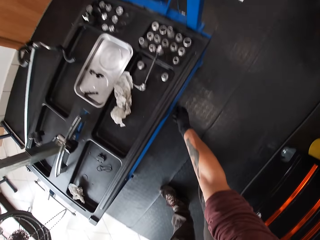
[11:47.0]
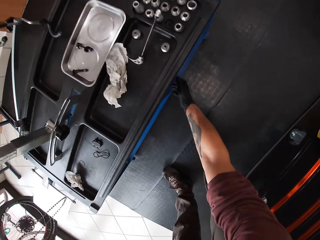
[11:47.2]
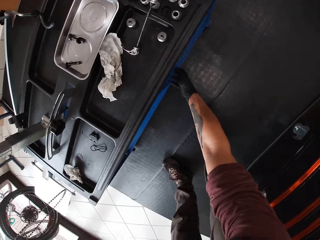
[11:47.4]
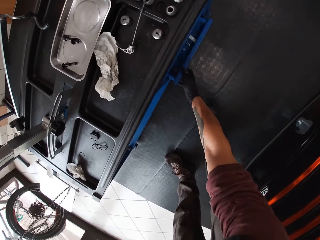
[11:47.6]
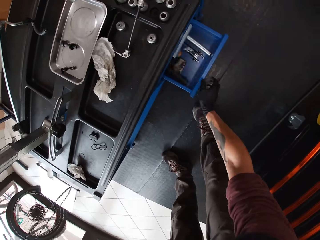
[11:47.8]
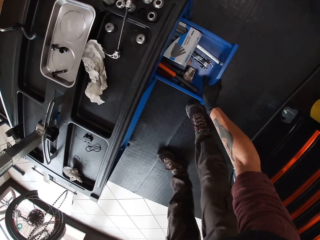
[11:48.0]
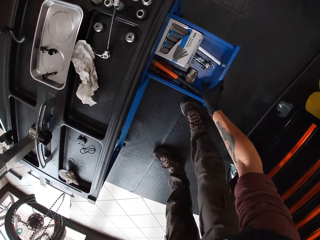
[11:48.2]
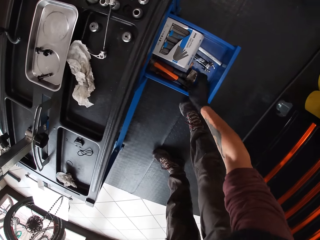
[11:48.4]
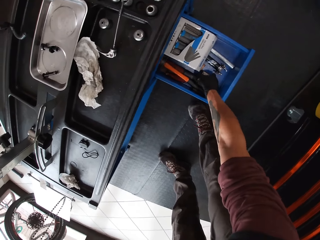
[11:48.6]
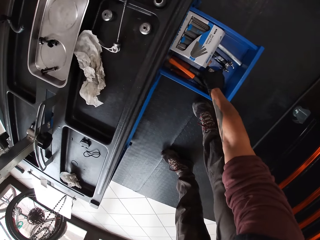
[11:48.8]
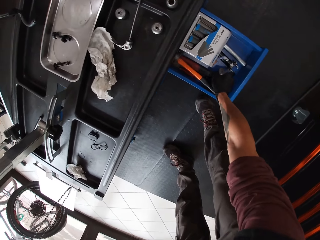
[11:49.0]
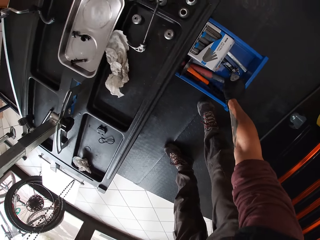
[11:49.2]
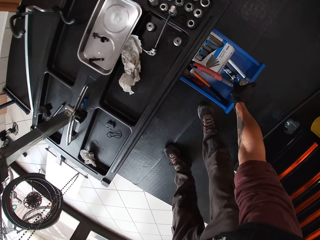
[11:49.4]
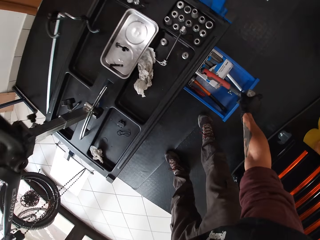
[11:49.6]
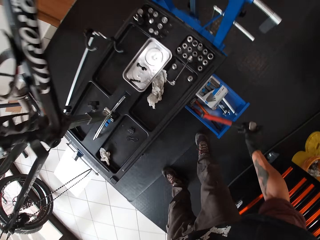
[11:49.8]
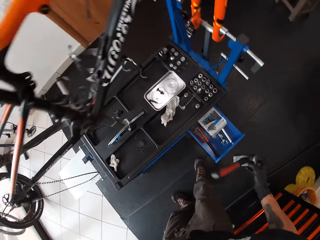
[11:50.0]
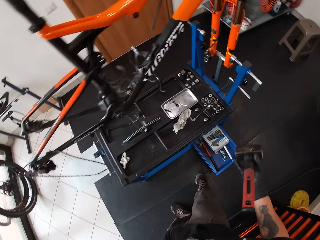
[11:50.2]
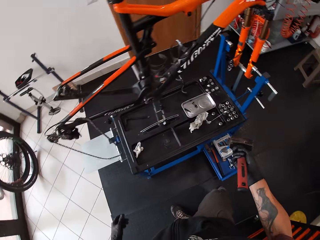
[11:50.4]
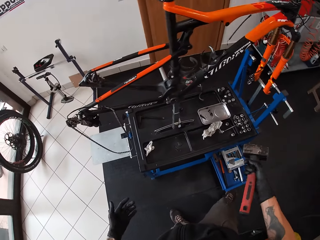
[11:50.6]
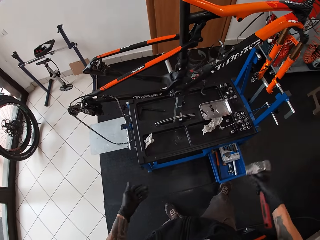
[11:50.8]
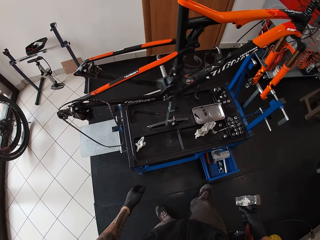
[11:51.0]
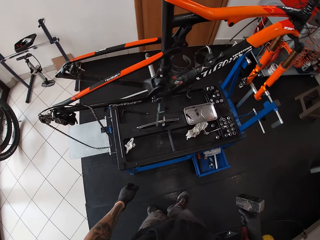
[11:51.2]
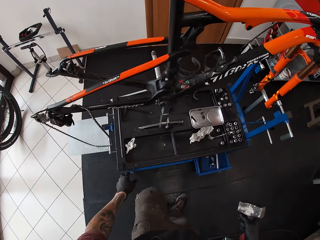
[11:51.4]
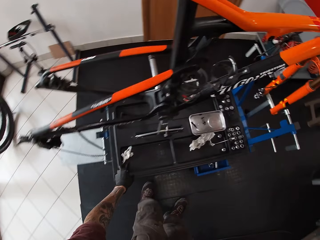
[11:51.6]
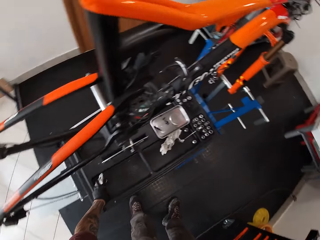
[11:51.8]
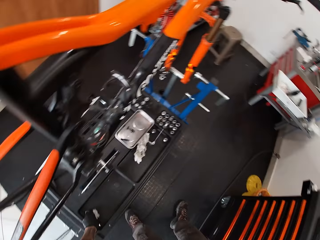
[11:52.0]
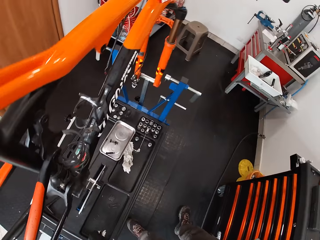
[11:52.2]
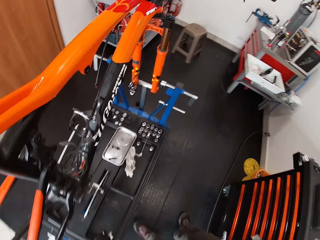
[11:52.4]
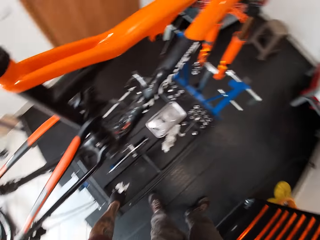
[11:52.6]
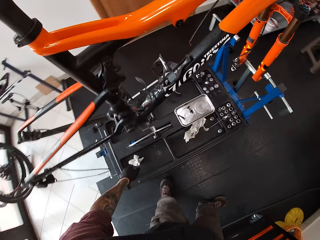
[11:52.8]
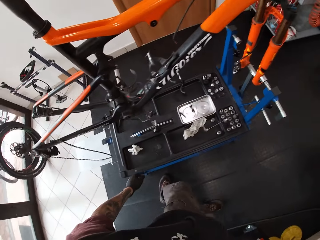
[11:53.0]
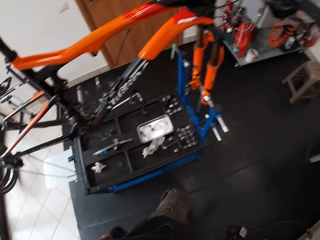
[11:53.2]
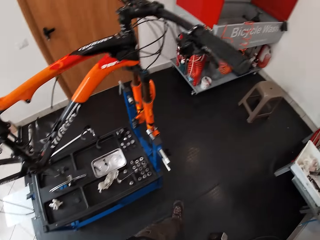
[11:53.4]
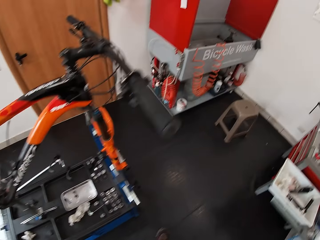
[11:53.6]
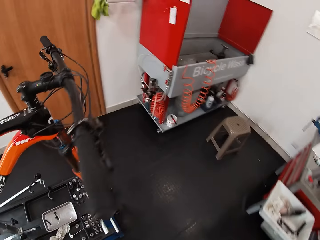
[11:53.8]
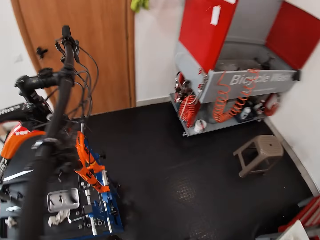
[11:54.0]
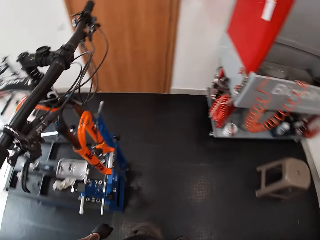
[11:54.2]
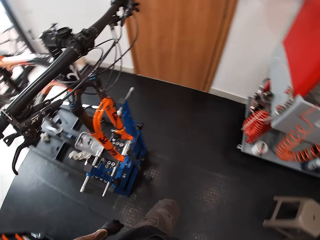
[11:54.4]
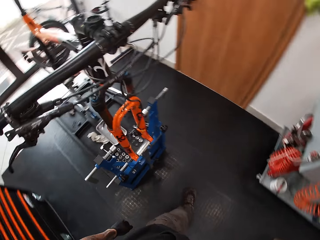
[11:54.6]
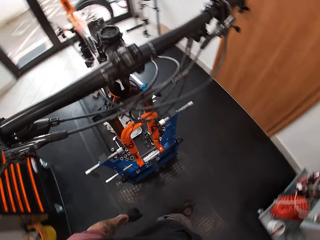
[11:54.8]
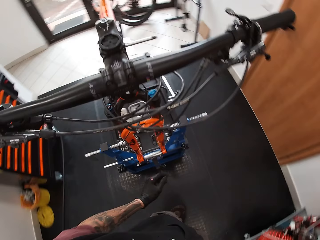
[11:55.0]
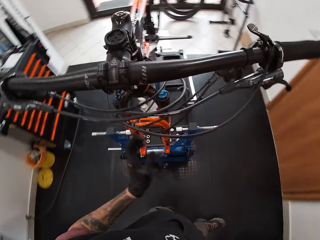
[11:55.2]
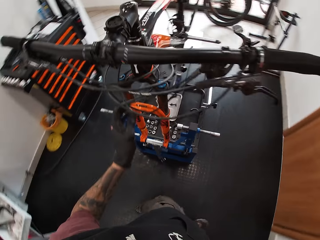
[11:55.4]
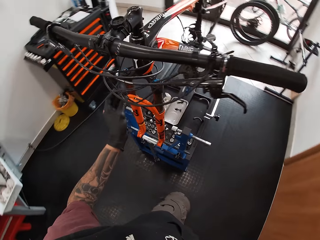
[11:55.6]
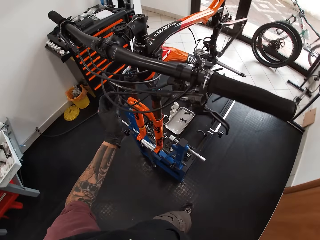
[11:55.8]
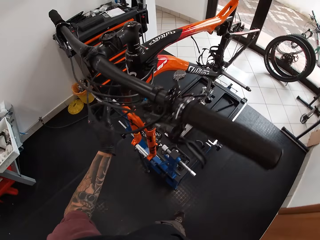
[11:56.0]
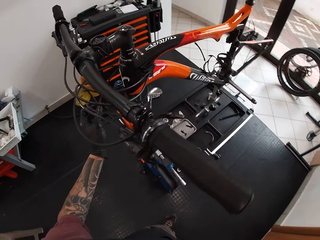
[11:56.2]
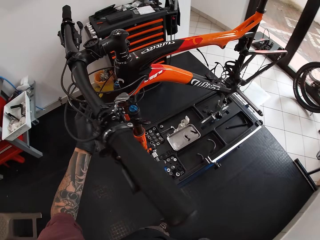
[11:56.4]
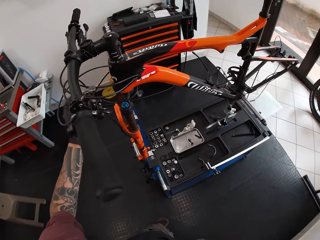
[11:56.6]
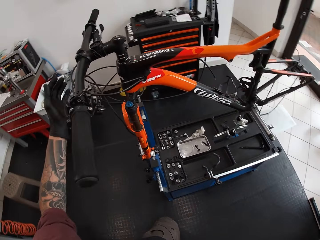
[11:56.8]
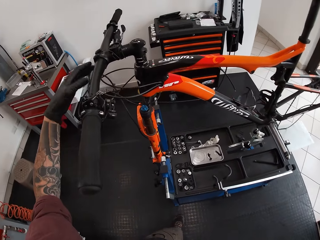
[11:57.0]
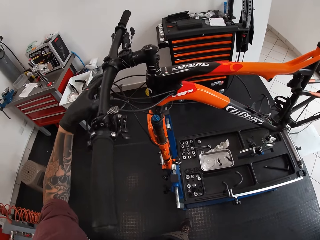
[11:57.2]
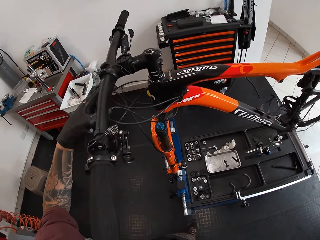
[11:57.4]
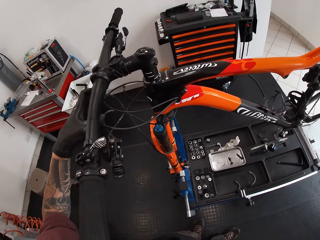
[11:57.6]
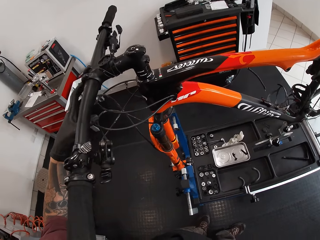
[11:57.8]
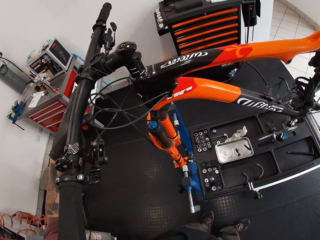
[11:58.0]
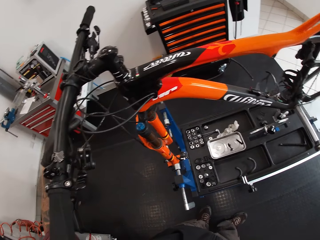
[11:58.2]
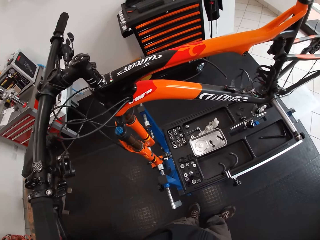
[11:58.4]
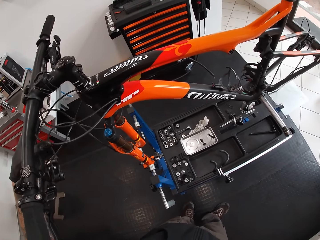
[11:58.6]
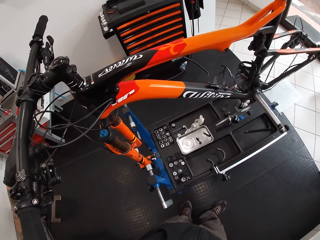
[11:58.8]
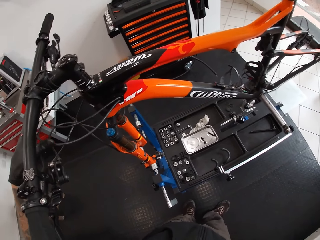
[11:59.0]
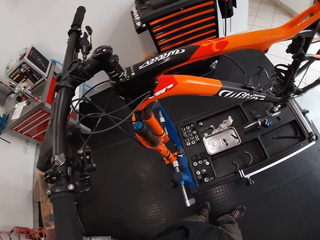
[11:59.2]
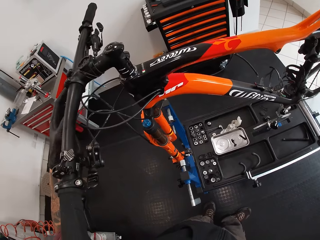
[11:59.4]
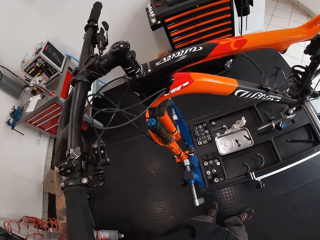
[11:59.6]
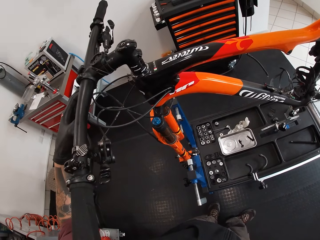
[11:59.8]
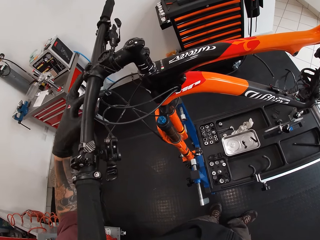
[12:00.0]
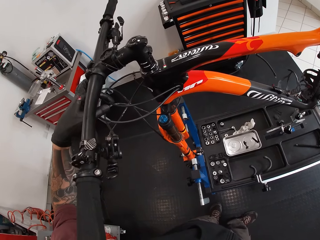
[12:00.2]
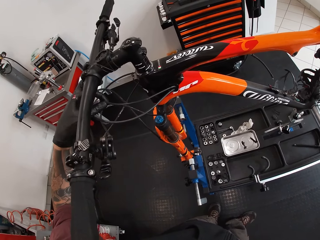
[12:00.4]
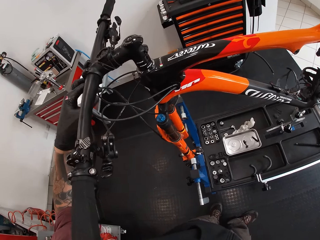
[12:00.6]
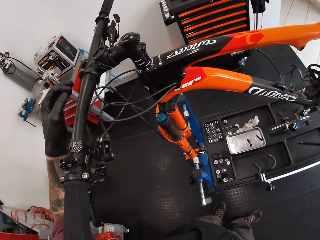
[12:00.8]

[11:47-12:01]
The camera wearer opens a drawer with his right hand. He picks up a hammer from the drawer with his right hand. He closes the drawer with his right leg. He looks around the garage. He touches the tissue paper on the work bench with his left hand. He walks around the garage. He touches the bicycle cables with his left hand.

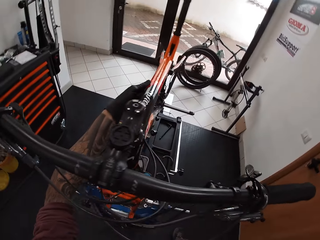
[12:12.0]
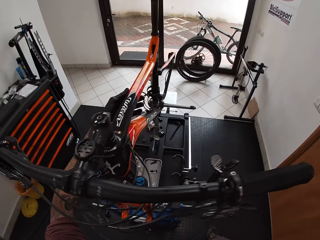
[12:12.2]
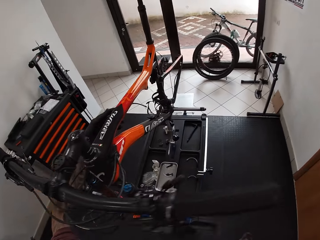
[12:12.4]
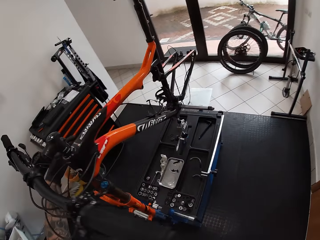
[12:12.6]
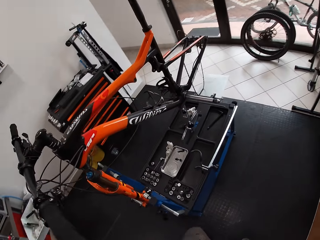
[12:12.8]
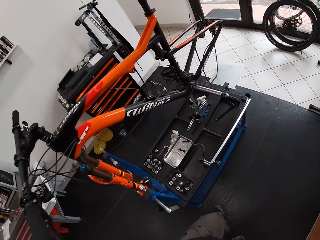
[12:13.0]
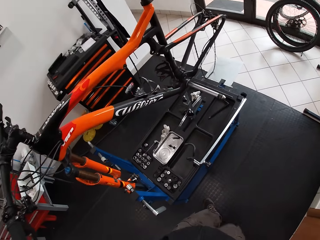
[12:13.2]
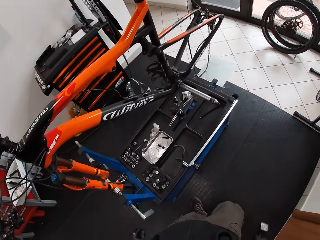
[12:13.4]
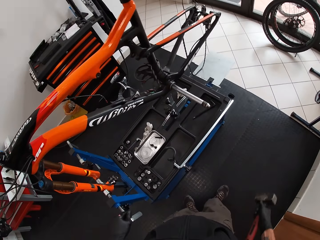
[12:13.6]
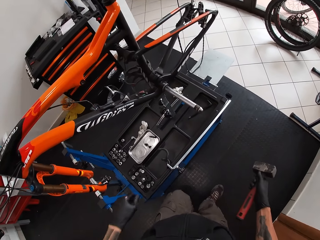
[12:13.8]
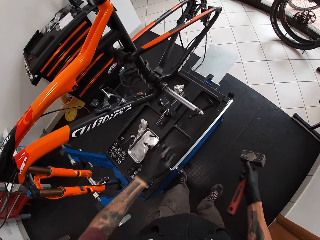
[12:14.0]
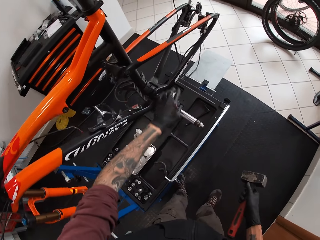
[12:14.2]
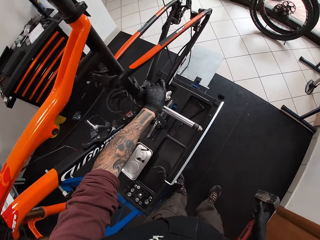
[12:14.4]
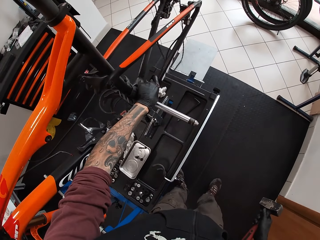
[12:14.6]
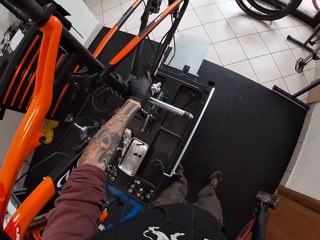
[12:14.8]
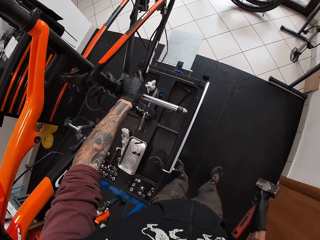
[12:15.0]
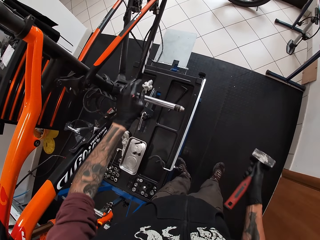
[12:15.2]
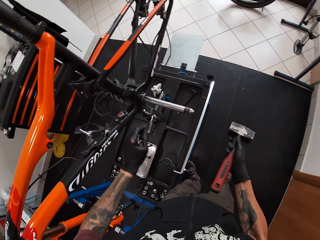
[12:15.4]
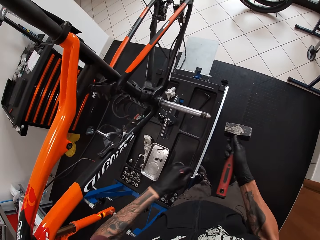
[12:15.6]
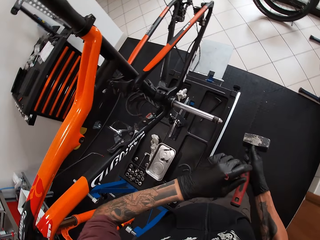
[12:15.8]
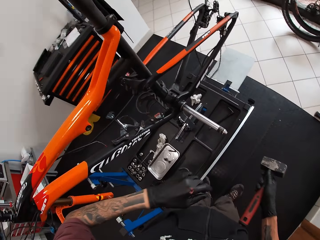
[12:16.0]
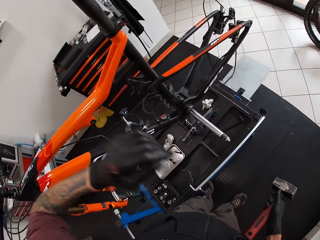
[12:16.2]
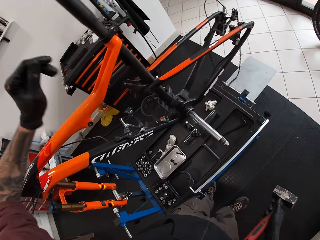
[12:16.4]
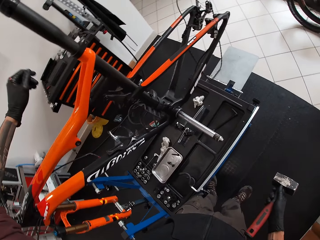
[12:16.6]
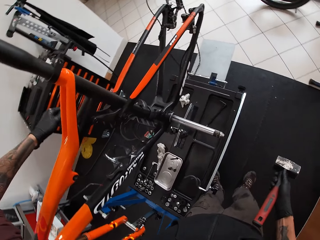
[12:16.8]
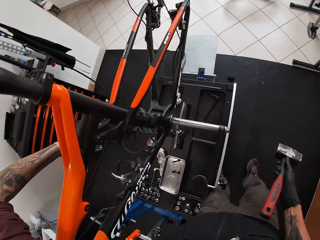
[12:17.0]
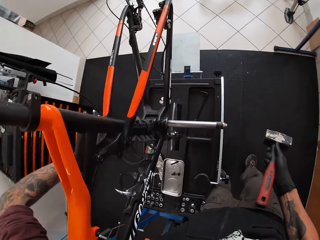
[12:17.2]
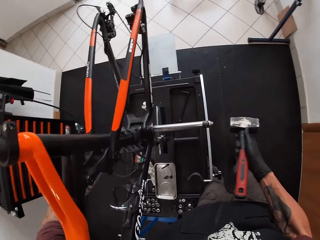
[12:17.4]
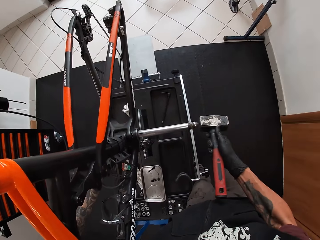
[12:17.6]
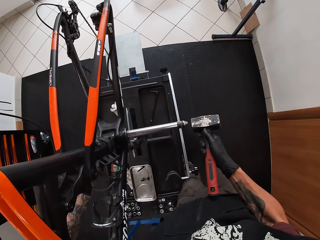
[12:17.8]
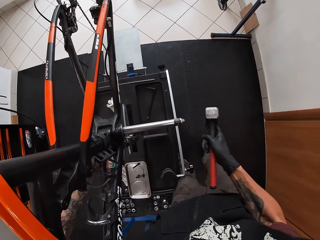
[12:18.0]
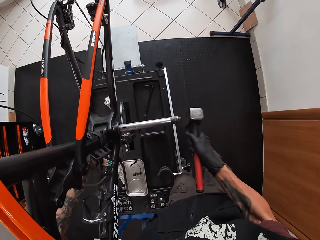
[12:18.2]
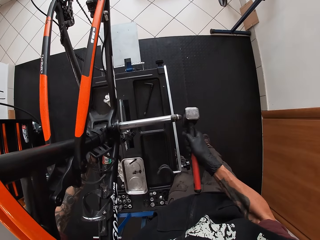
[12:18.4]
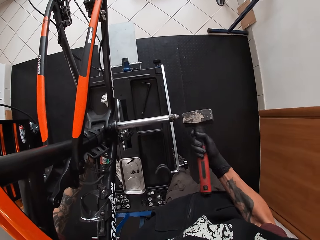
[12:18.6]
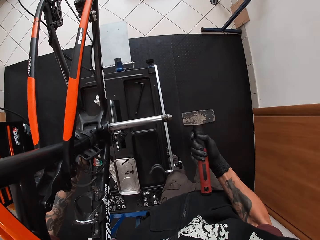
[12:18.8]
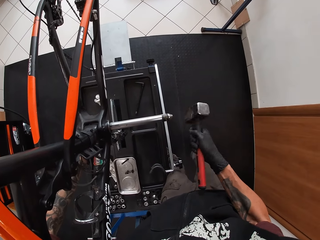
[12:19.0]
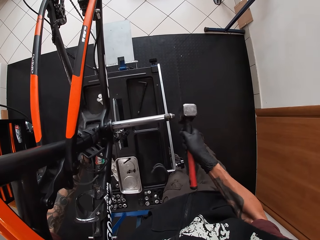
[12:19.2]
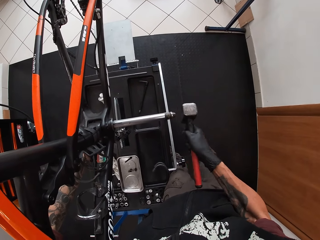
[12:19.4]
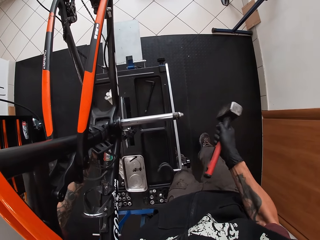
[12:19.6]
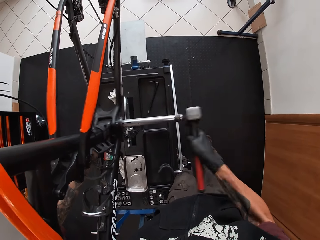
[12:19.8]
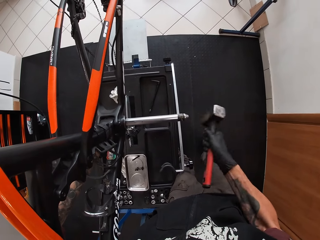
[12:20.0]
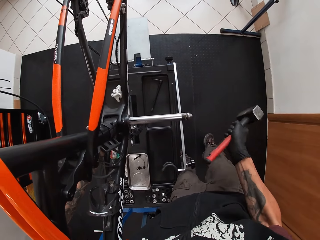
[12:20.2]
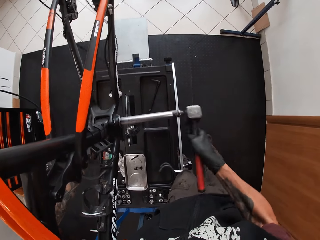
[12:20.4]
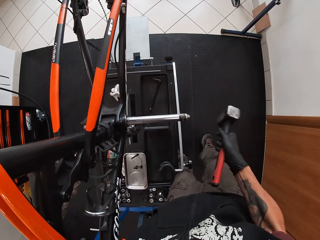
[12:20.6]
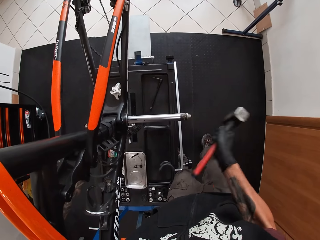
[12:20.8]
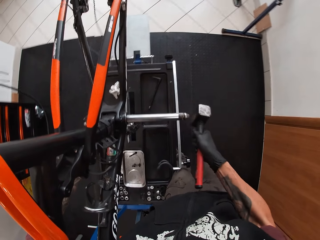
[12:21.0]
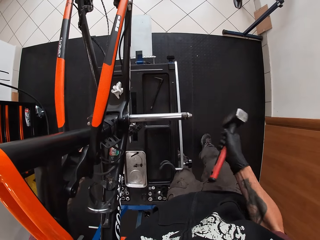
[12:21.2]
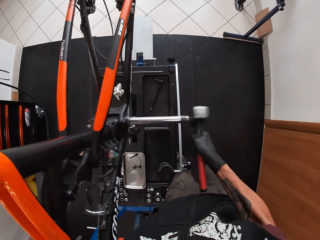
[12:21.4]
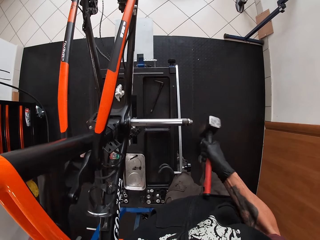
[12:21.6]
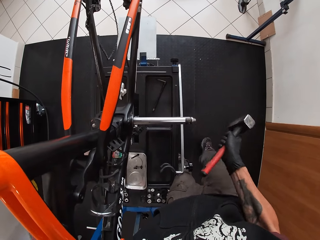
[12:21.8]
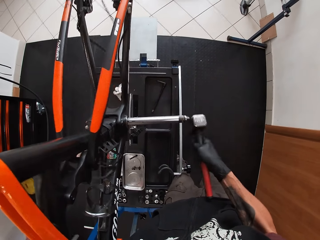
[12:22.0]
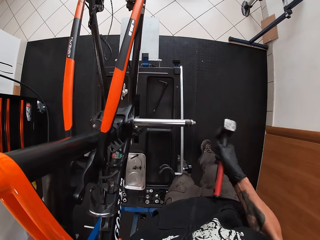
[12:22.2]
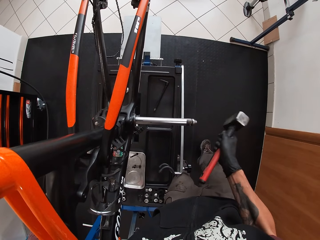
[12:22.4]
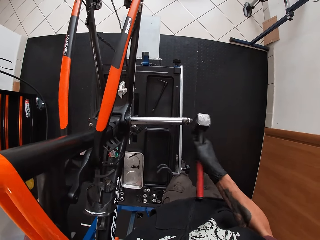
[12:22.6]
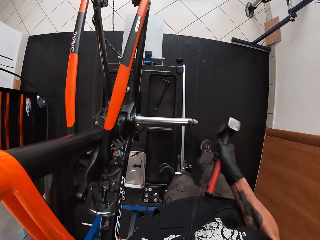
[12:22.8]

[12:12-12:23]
The camera wearer holds the metal rod with his left hand. He hits the metal rod with the hammer in his right hand.
